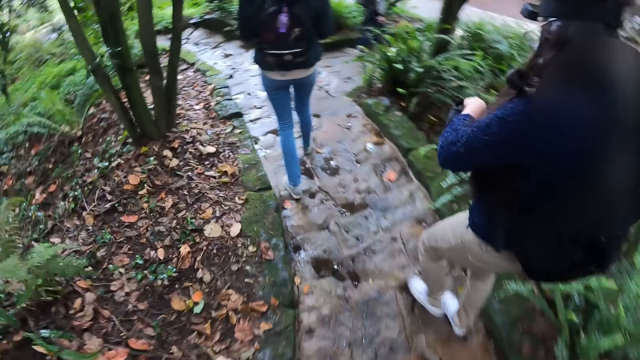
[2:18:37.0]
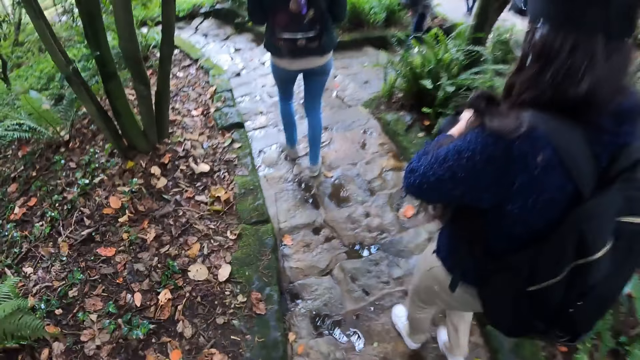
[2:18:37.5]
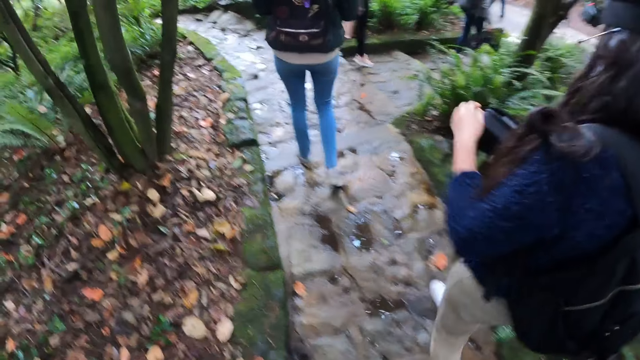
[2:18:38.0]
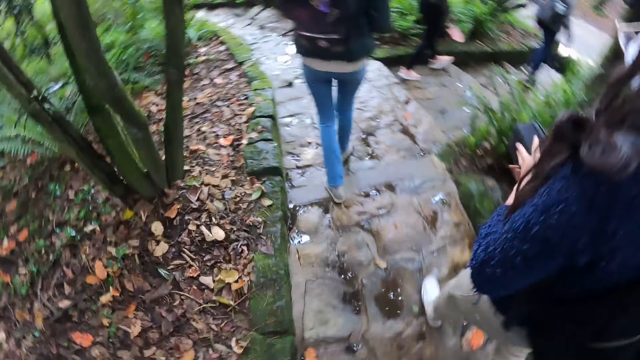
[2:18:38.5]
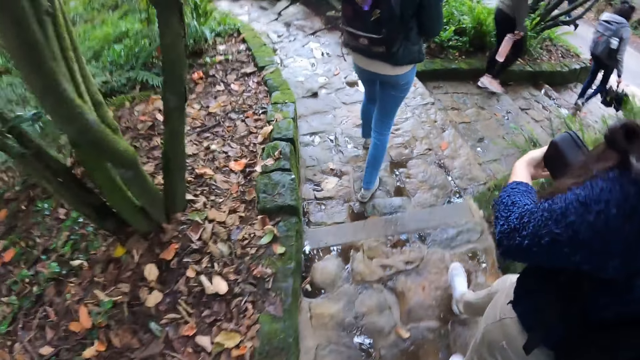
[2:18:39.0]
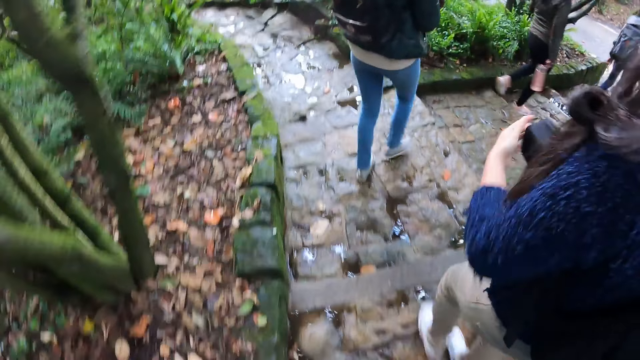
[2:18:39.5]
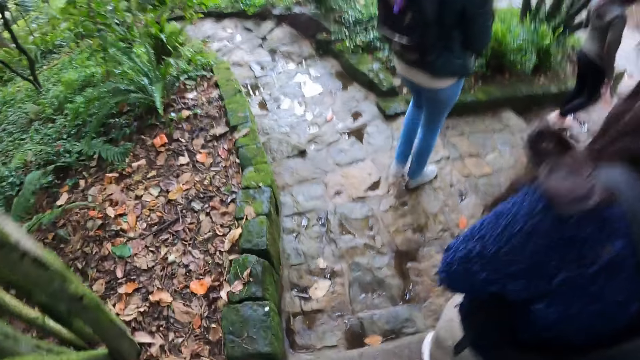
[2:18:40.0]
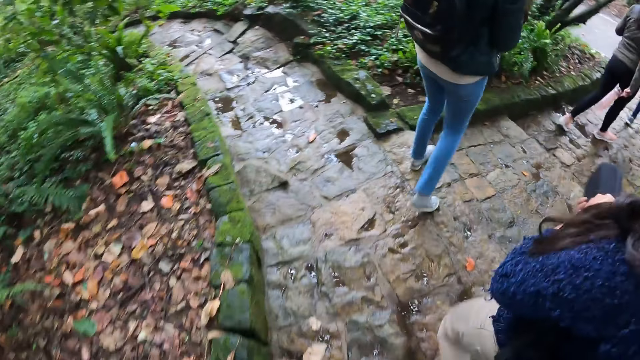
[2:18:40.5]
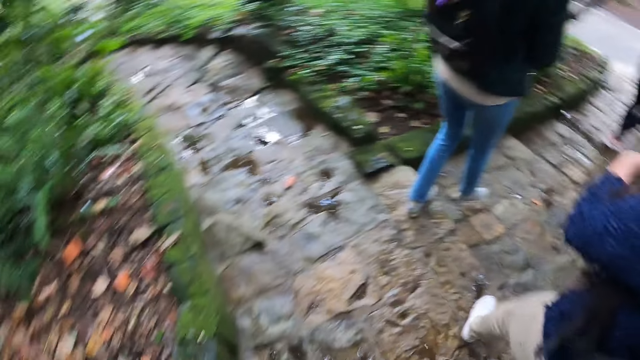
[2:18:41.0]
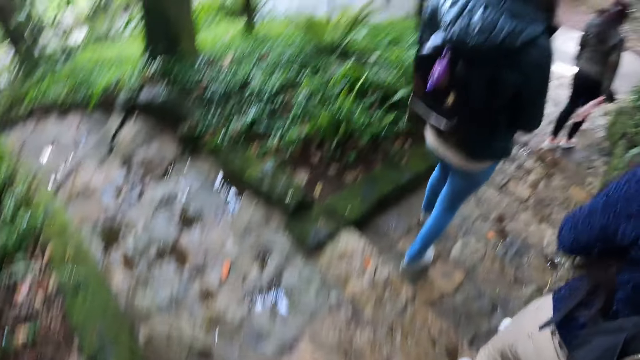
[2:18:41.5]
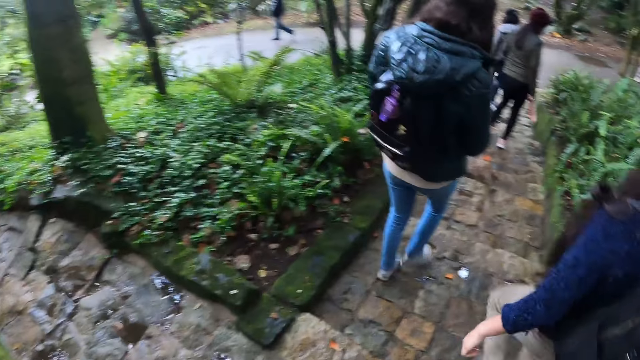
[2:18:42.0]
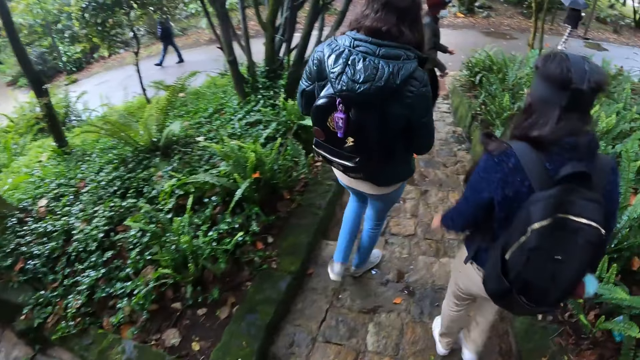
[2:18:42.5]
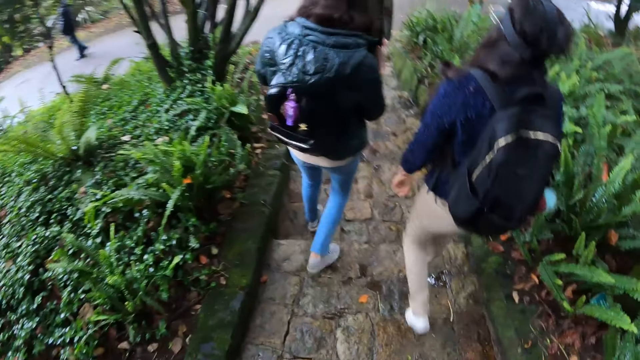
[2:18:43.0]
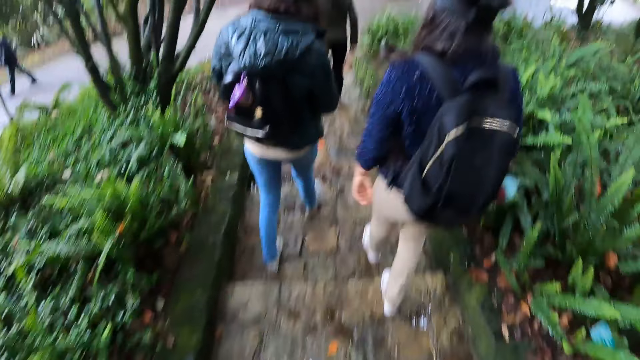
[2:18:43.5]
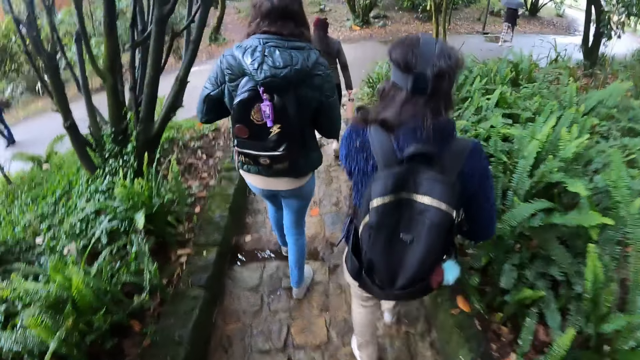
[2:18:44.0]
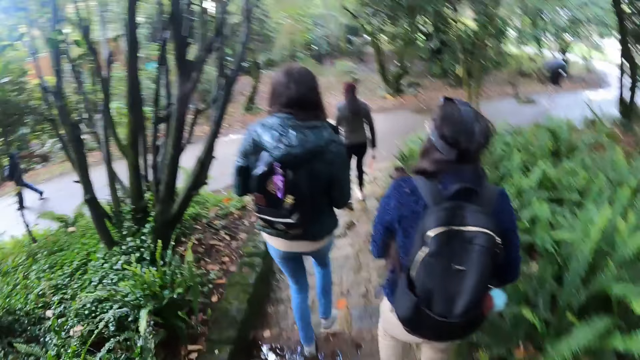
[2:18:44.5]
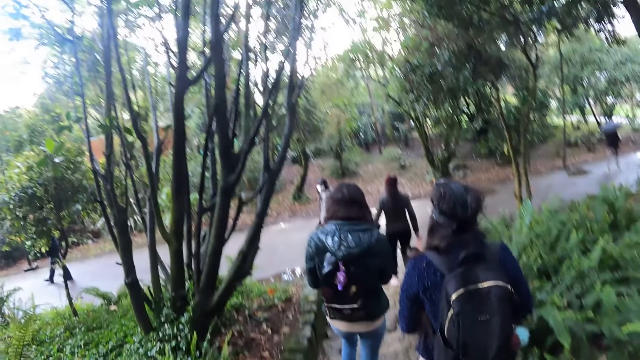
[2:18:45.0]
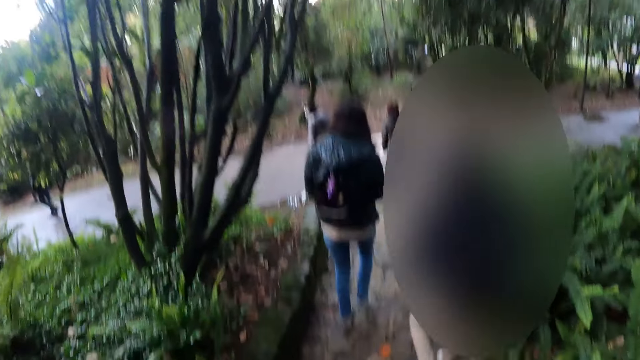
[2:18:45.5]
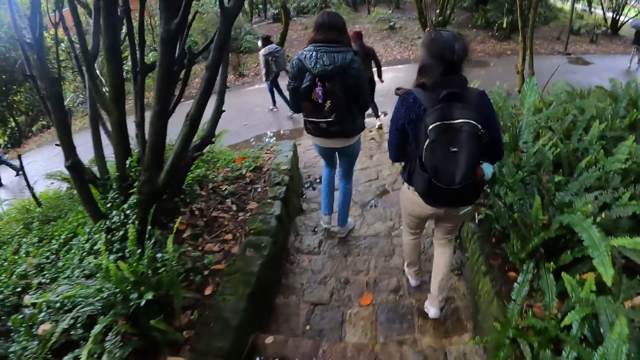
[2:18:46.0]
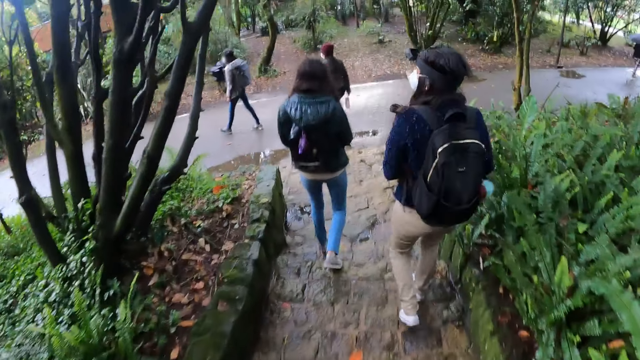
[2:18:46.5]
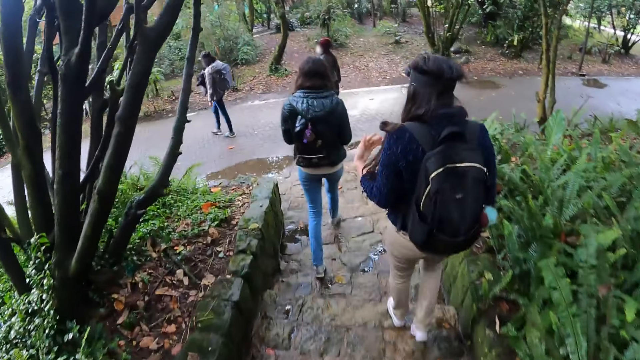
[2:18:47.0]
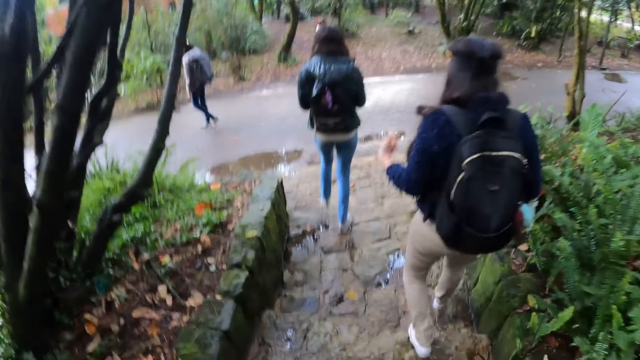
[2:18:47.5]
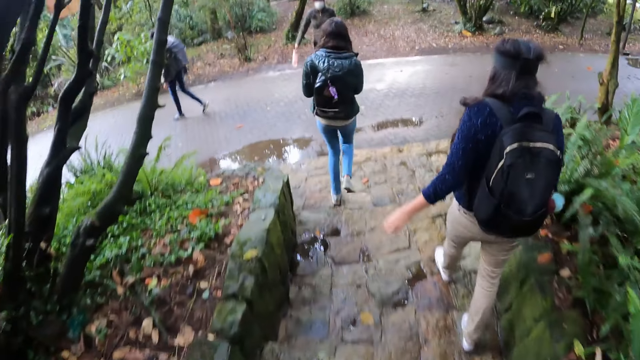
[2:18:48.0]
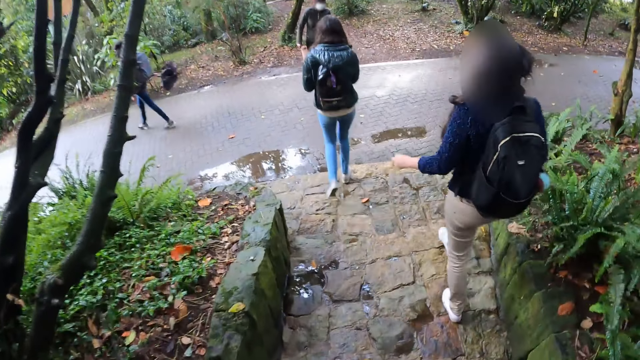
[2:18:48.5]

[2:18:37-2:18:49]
The woman closes the black purse with her left hand. The camera wearer walks down paved stairs.

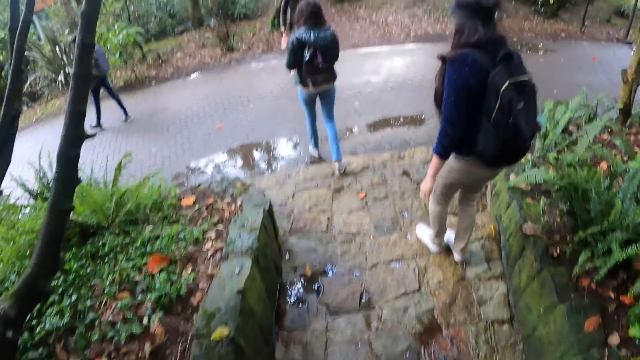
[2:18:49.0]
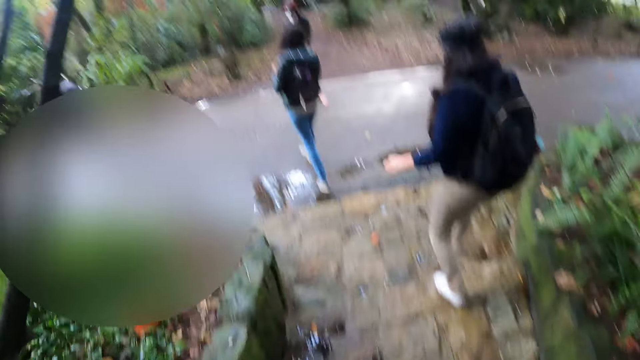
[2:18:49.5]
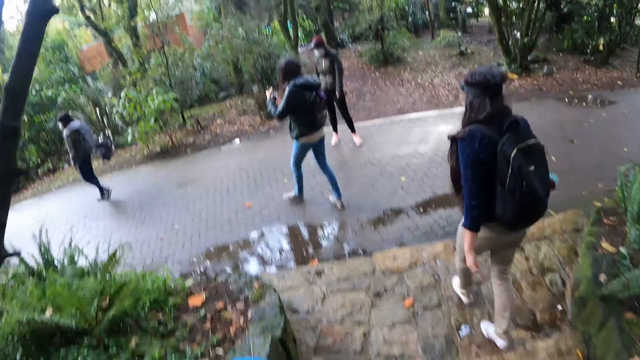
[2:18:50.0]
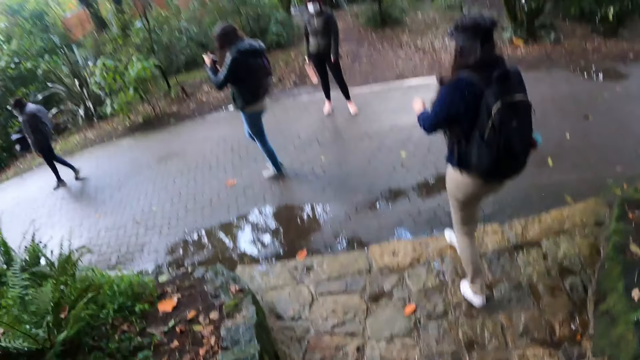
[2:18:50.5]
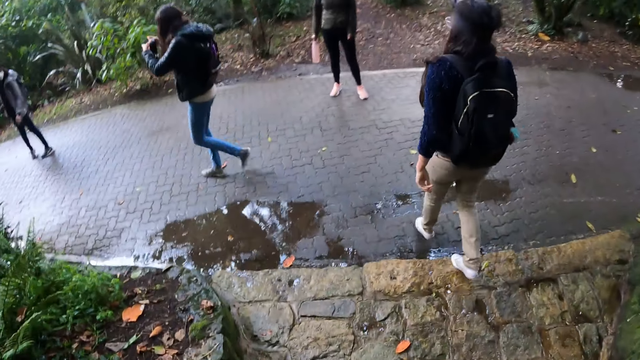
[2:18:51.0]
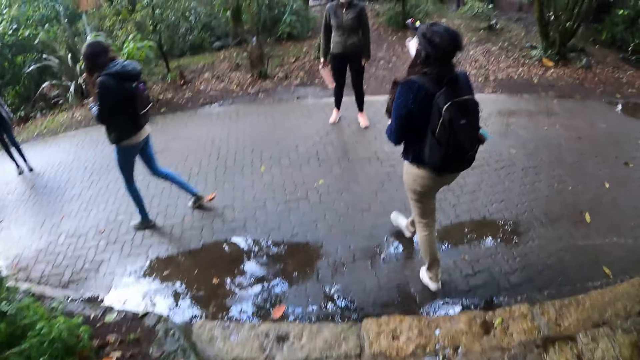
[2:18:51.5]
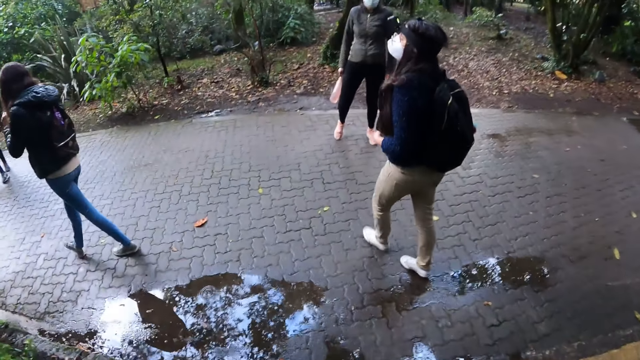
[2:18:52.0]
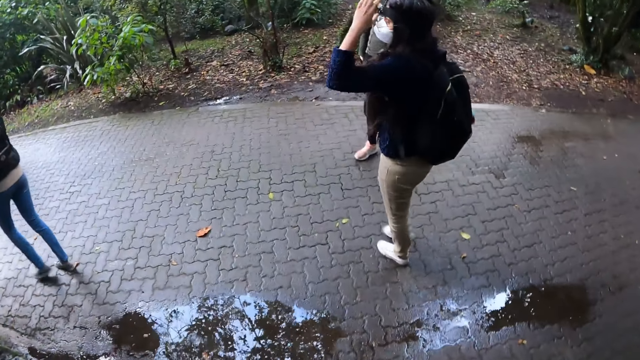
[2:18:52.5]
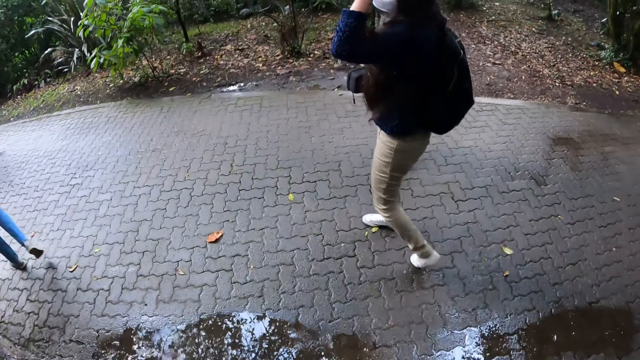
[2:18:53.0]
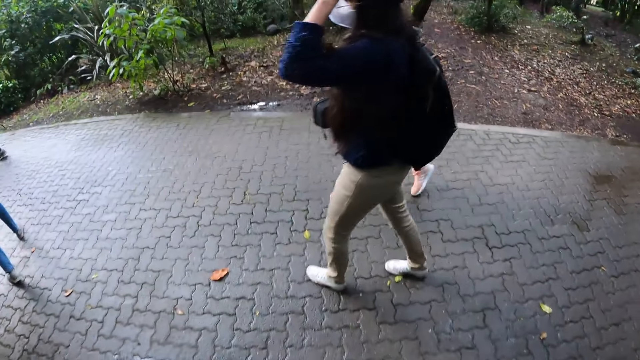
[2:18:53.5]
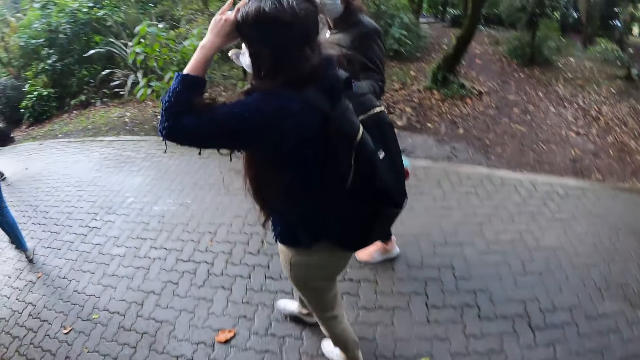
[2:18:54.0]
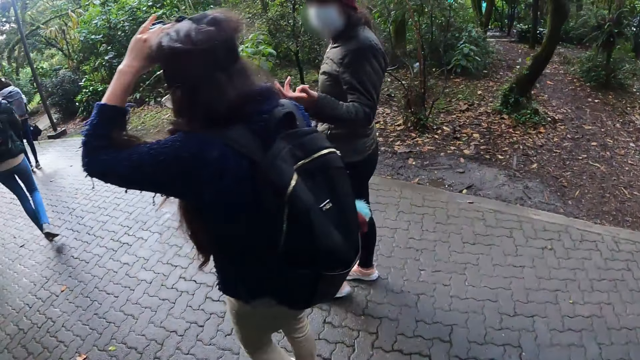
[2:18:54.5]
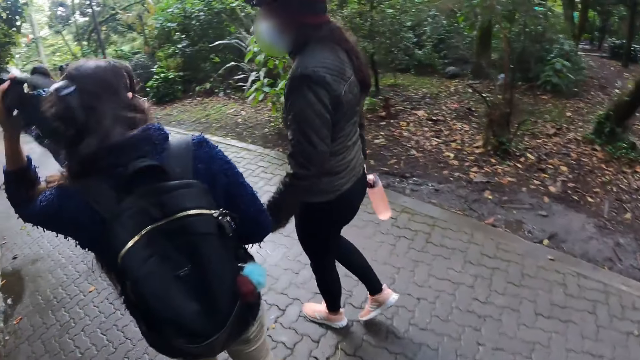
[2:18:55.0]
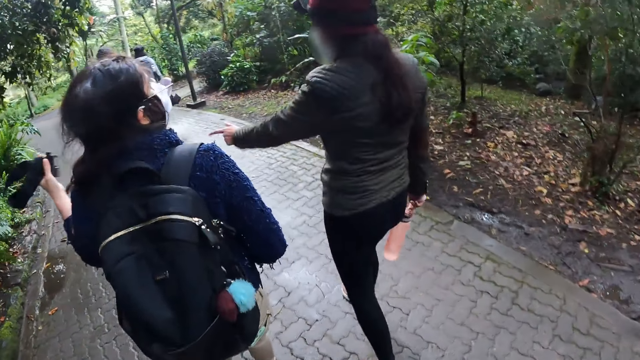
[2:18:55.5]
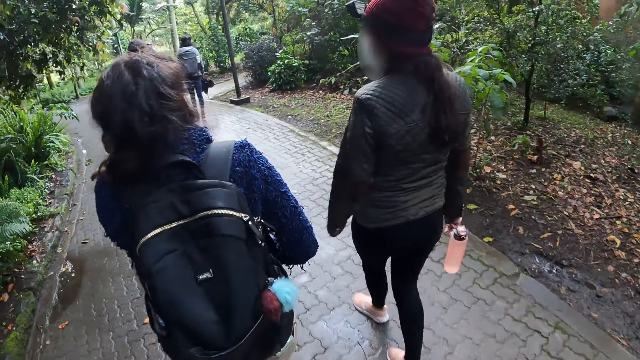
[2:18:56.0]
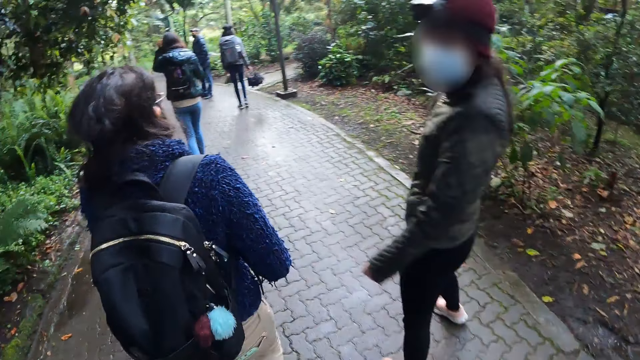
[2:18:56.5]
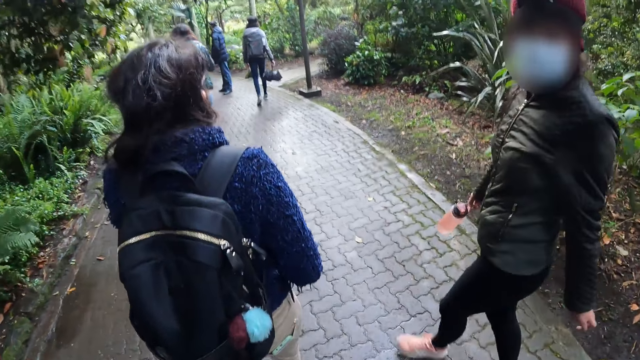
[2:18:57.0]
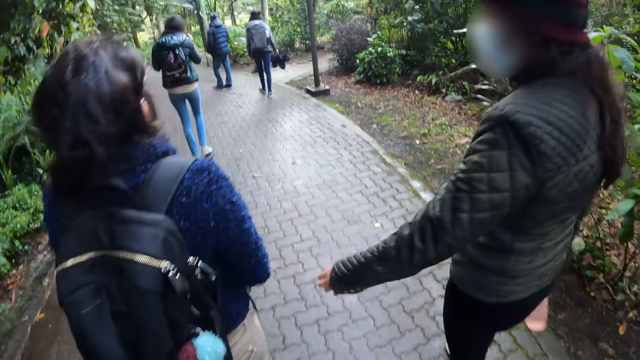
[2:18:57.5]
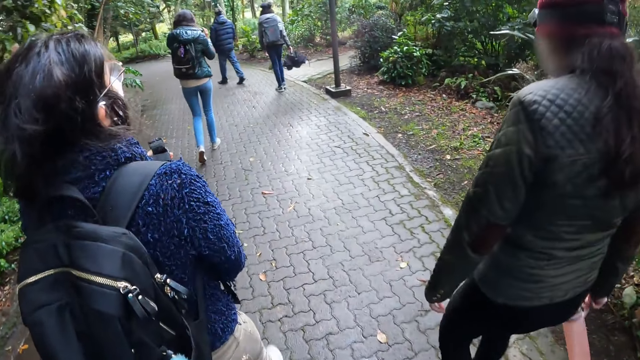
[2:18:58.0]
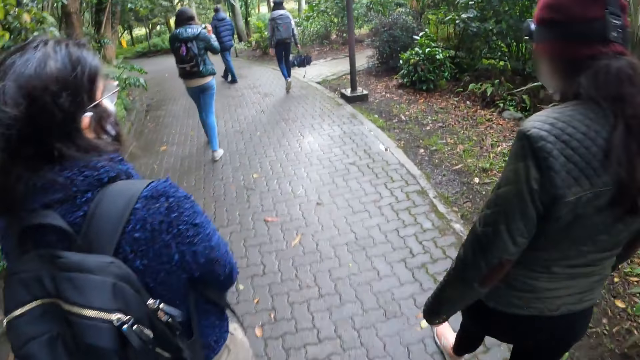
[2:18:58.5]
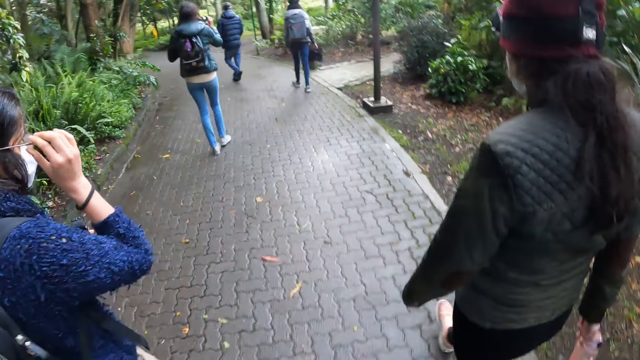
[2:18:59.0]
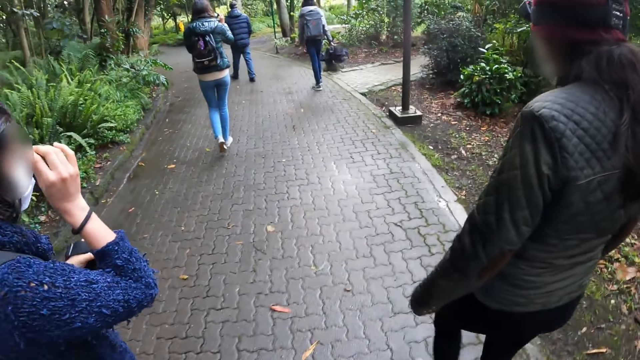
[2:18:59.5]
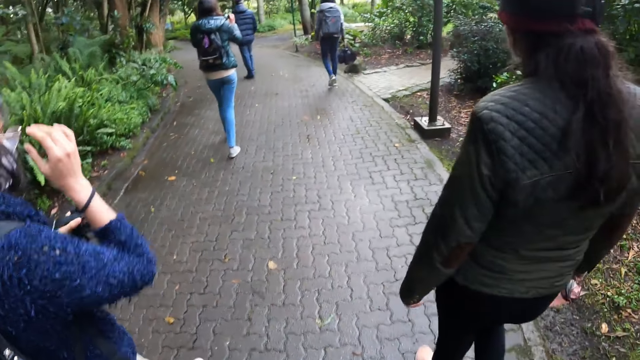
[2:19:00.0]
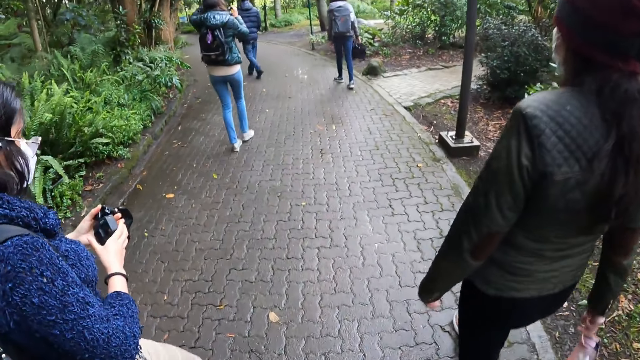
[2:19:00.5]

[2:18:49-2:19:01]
The camera wearer walks on a road. A woman removes her head camera with her left hand. The woman walks around. The woman adjusts her glasses with her right hand. Another woman adjusts her head camera with both hands.
